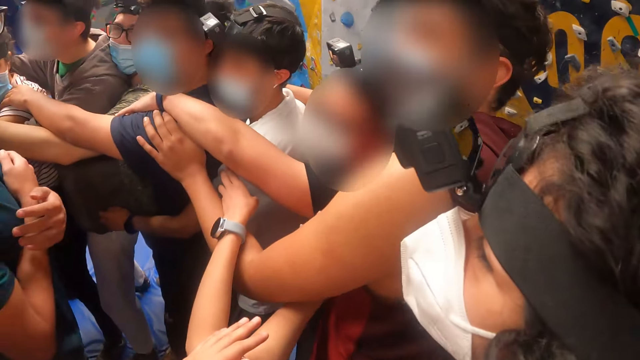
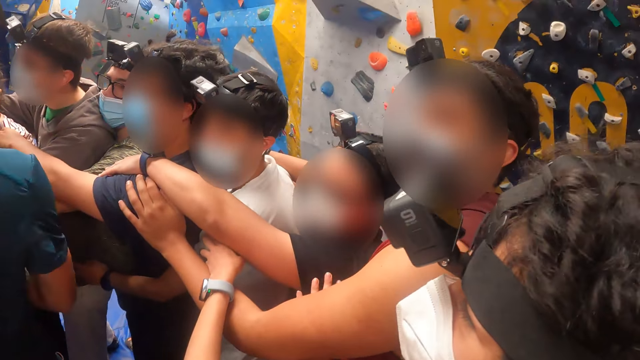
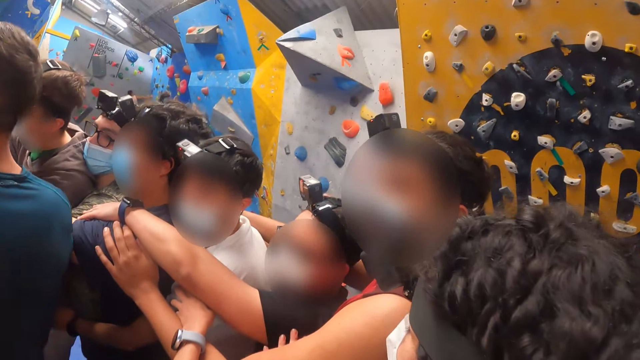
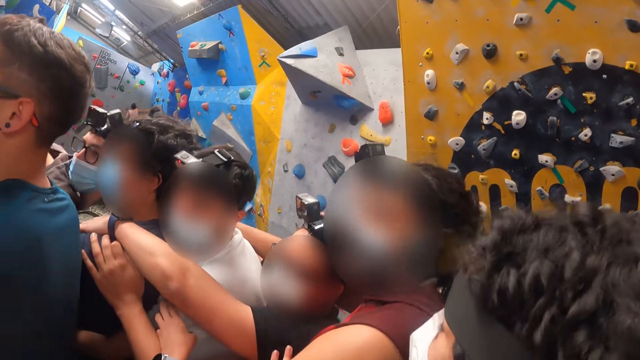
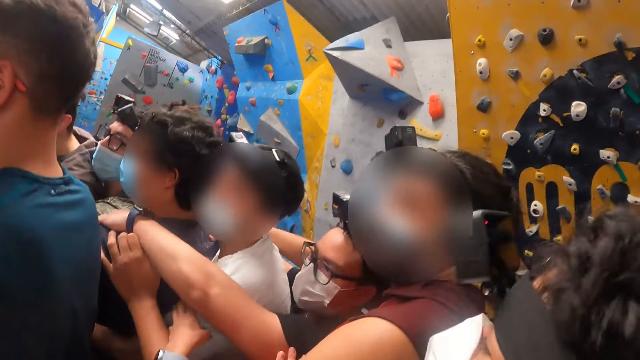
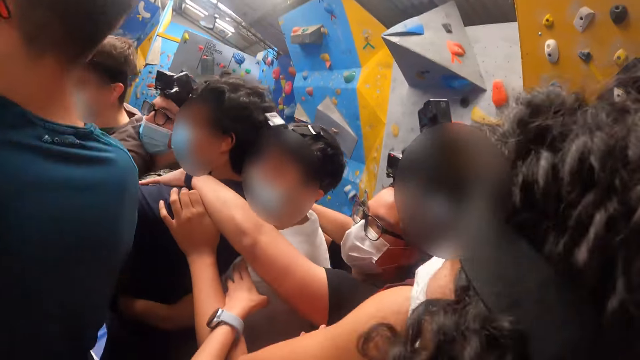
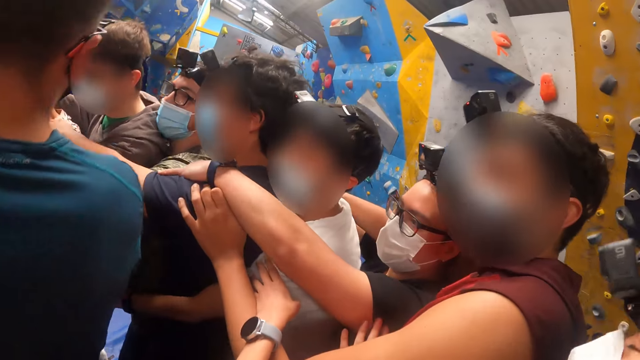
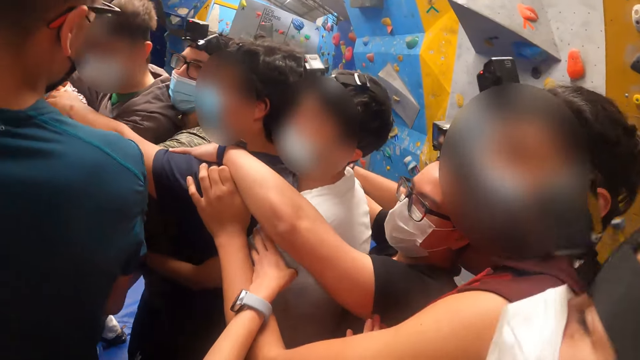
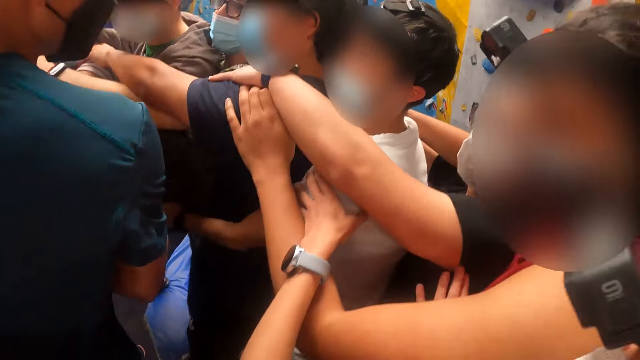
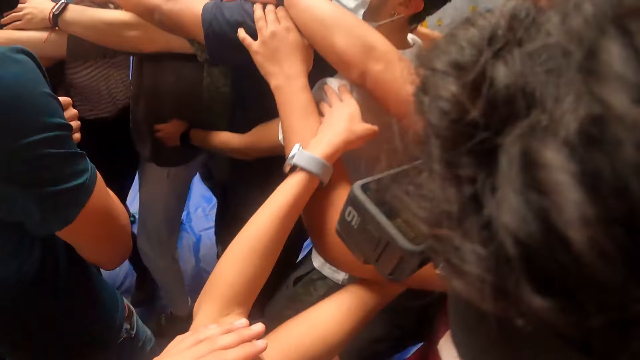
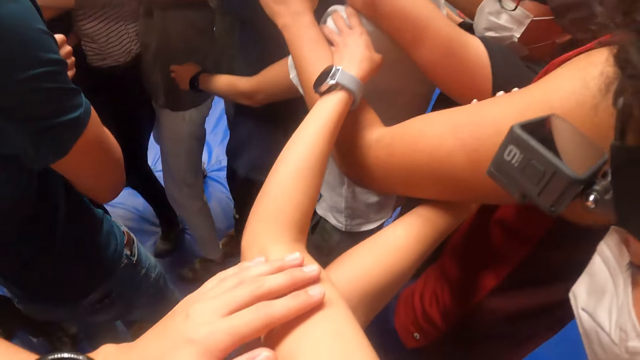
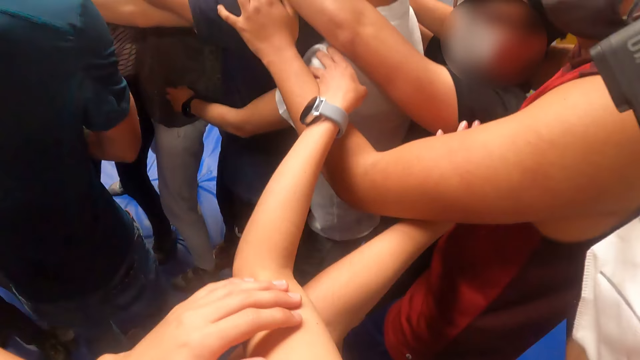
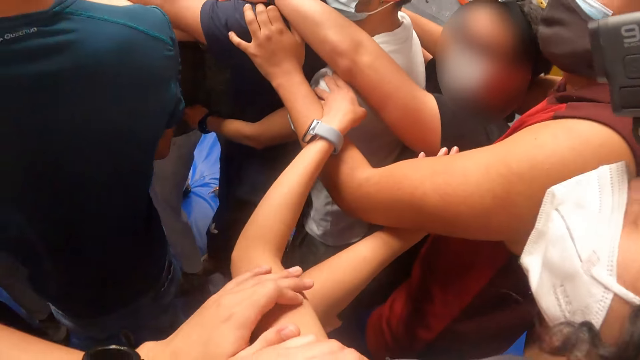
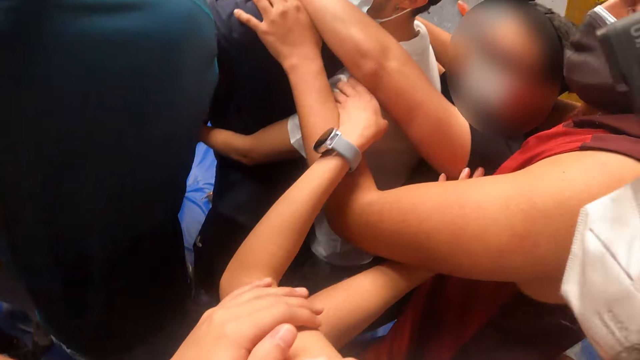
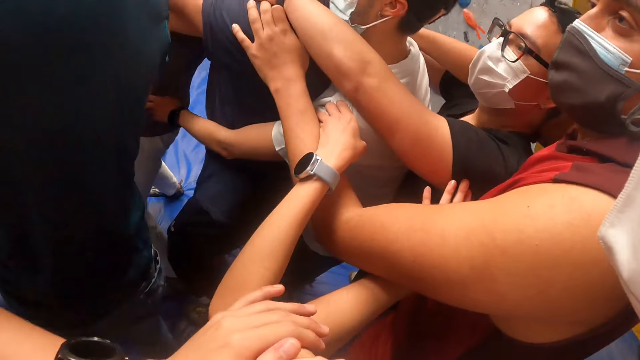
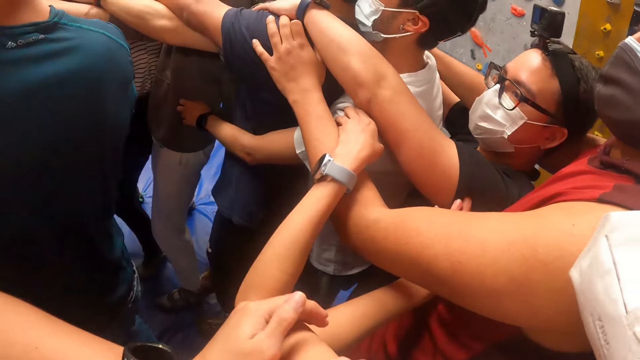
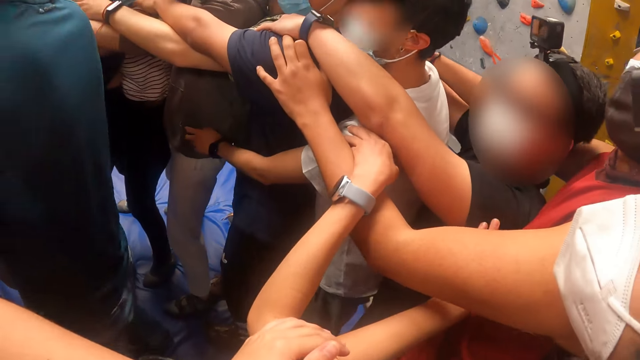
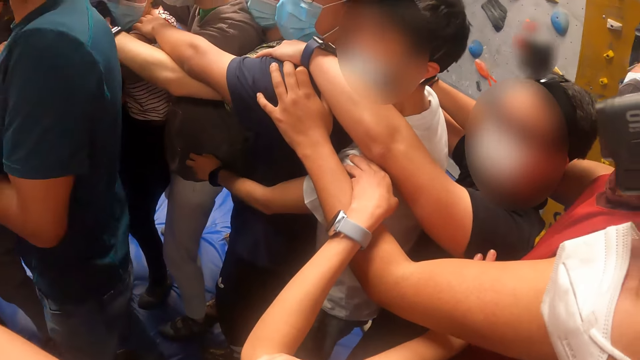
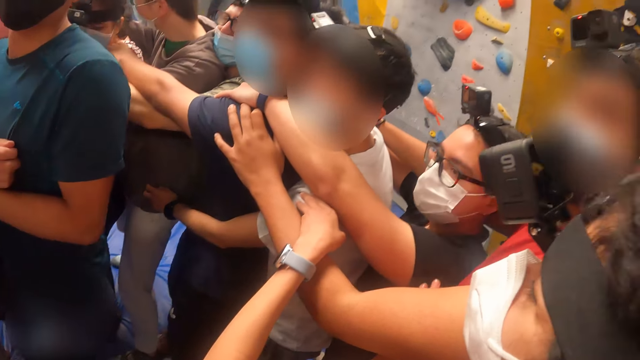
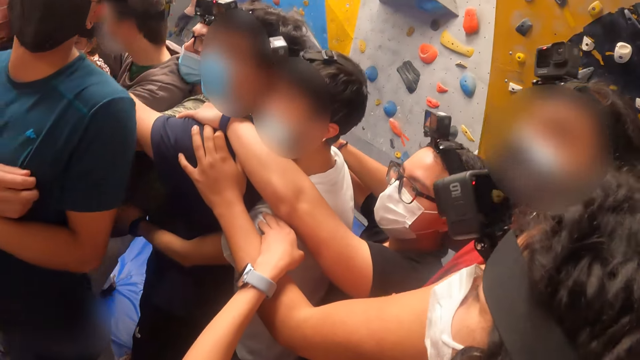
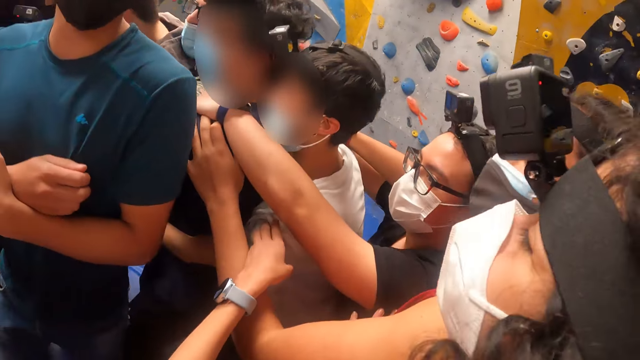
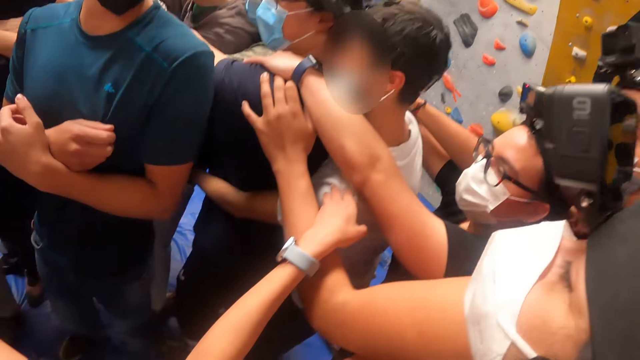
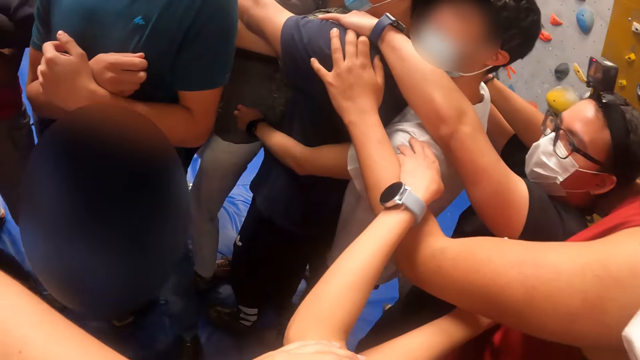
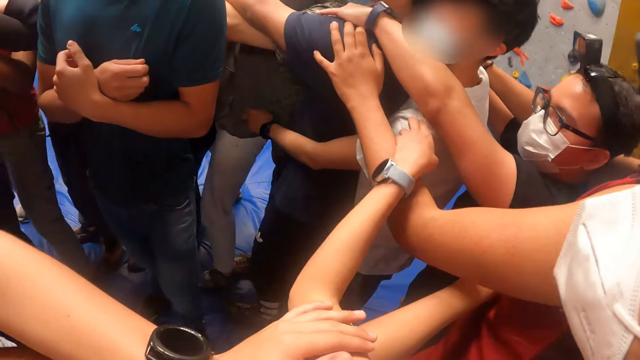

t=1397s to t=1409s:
The camera wearer stands. They jump. They stand. They squat.

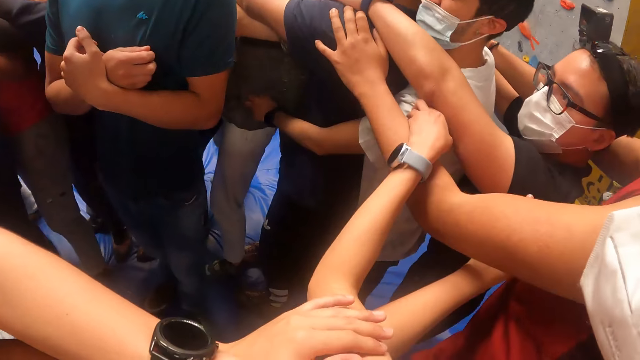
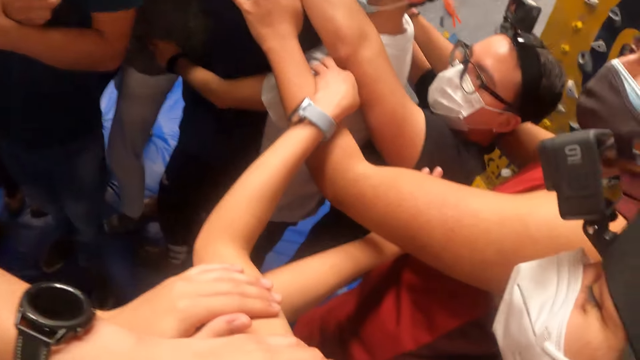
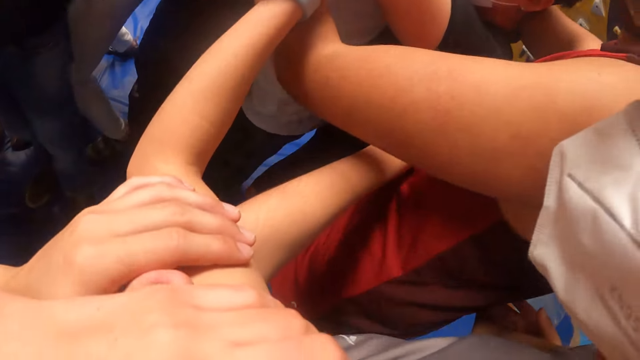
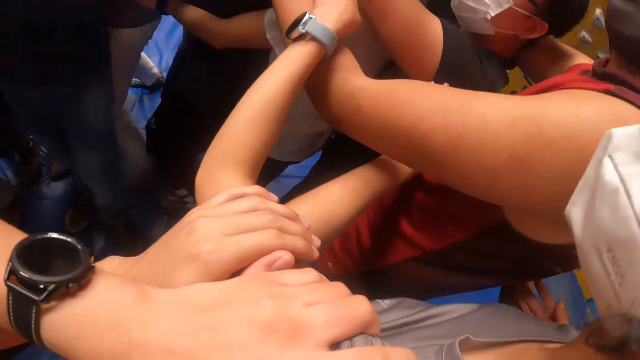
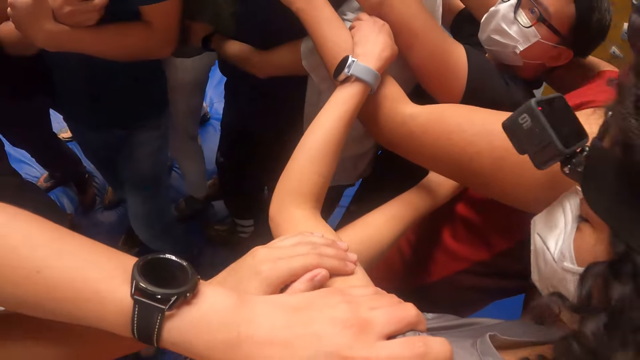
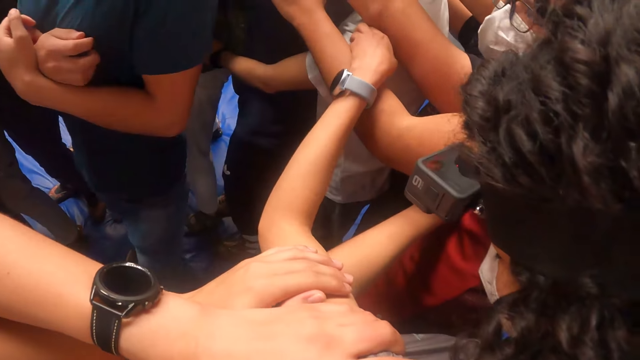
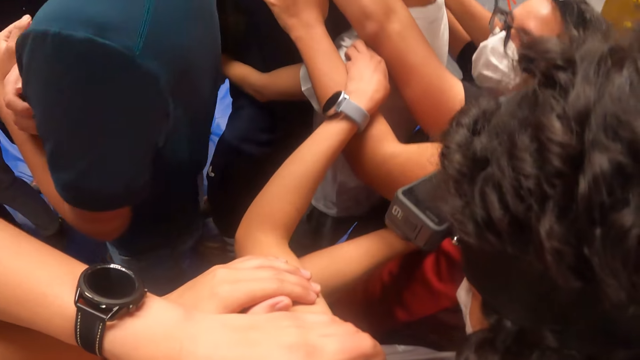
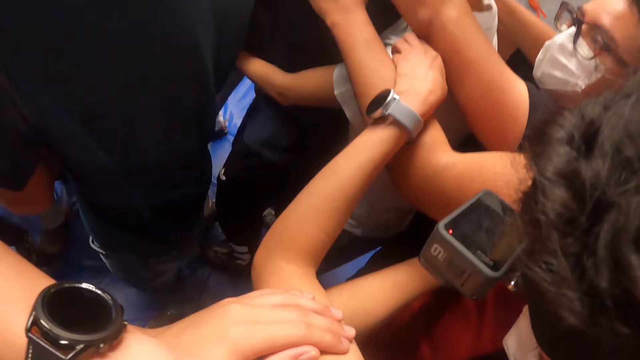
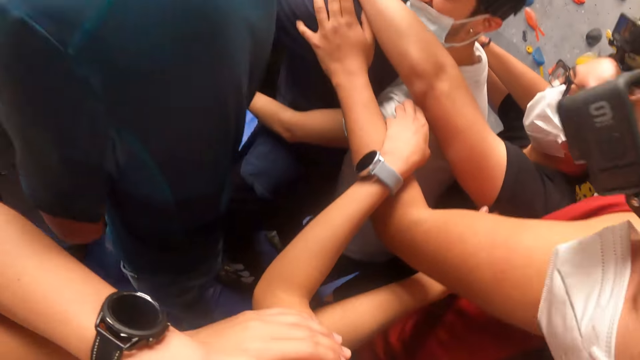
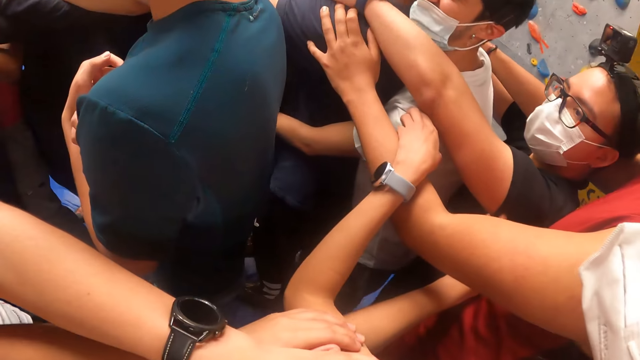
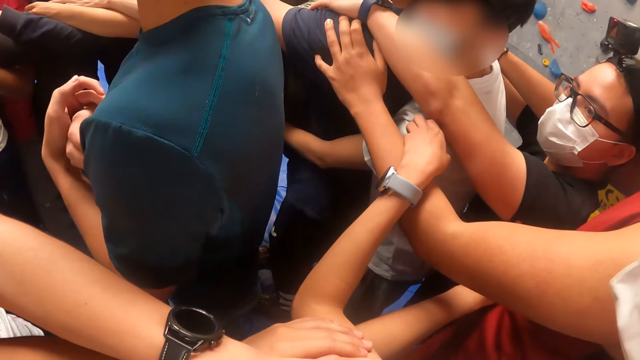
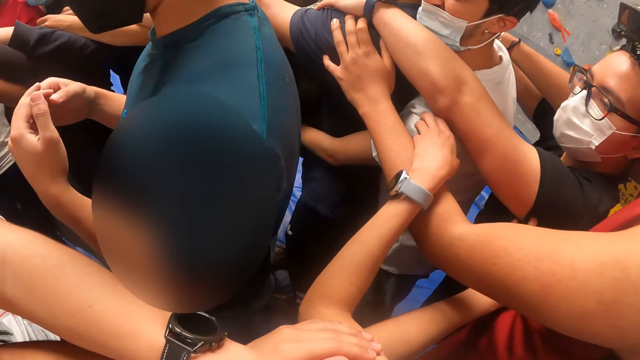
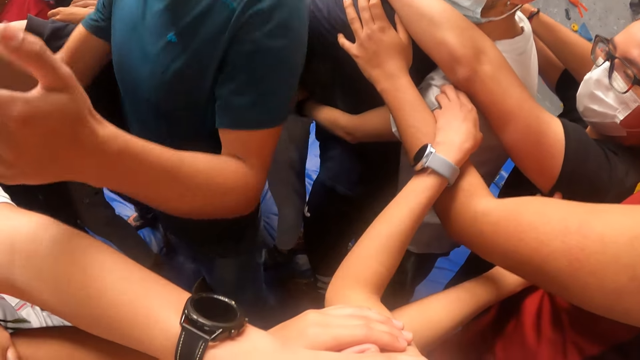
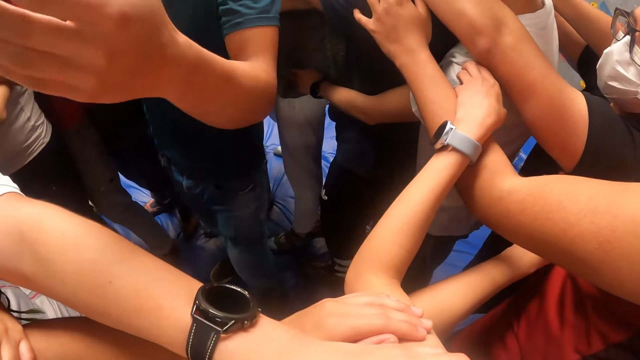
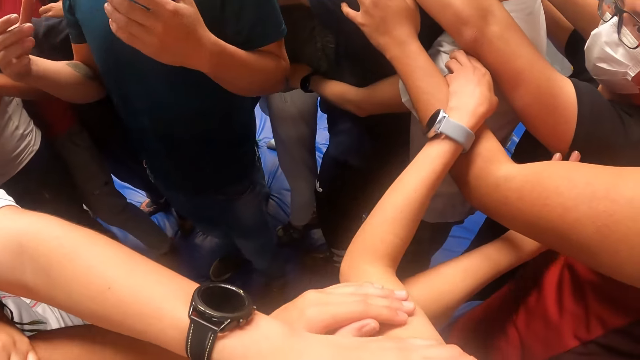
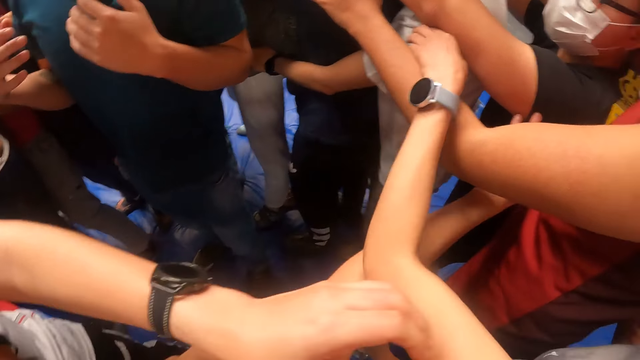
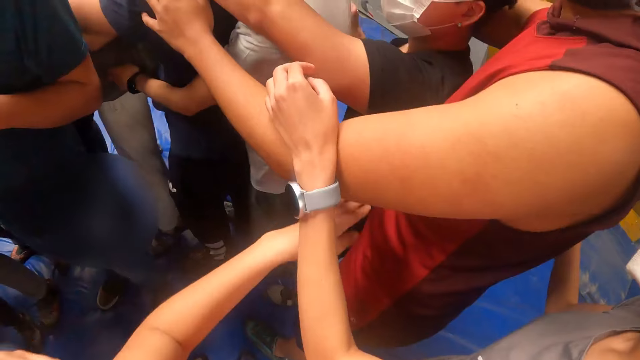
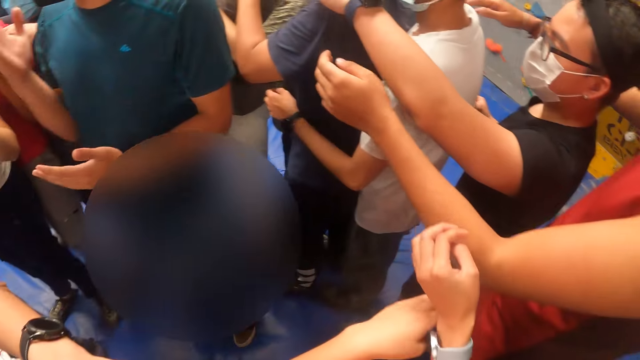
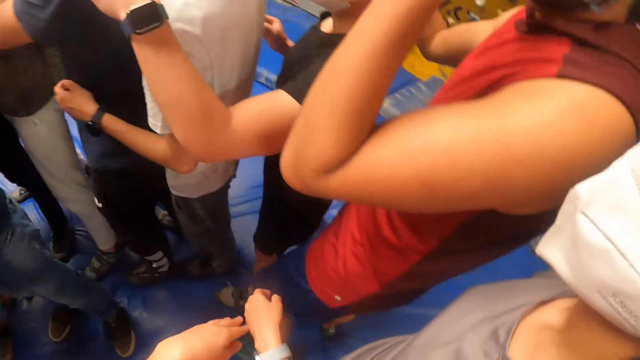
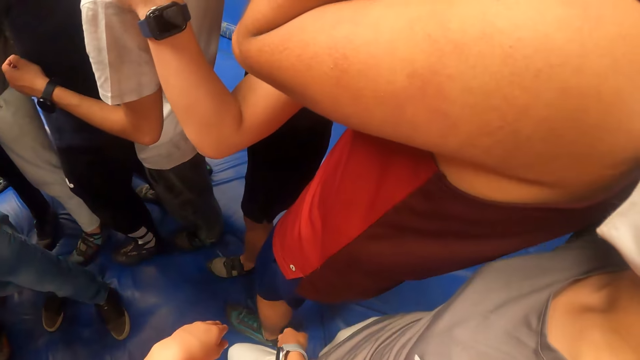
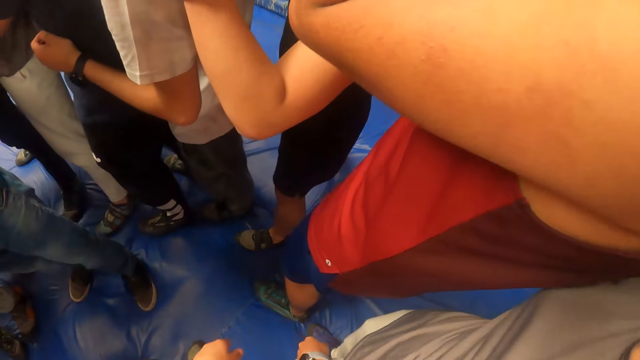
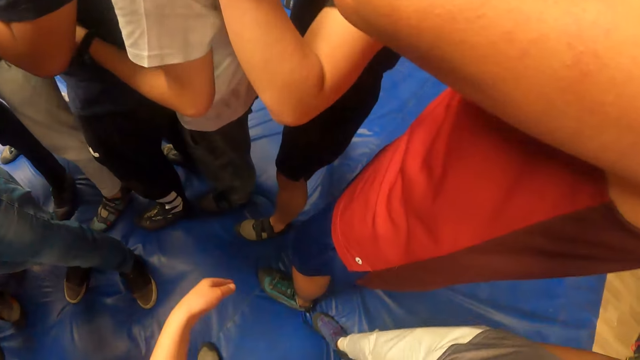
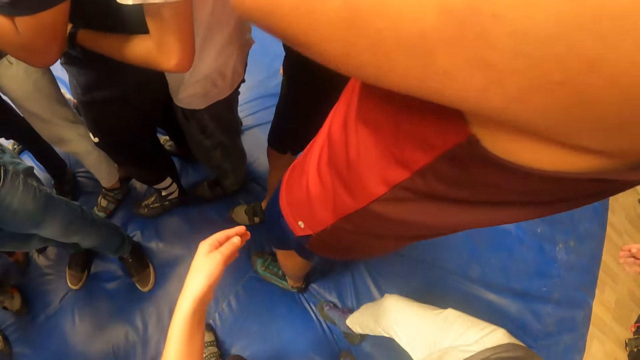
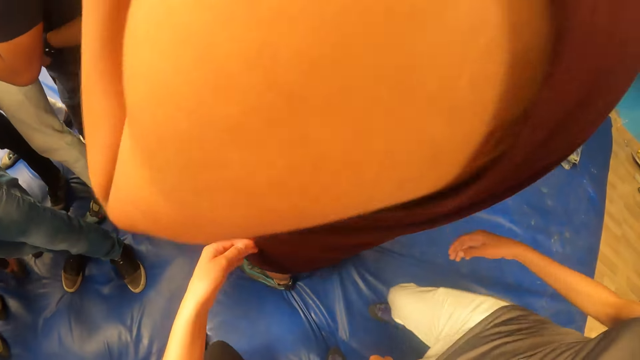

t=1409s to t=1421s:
The camera wearer stands.
